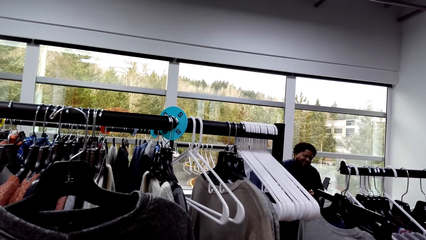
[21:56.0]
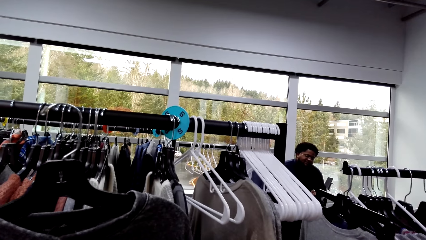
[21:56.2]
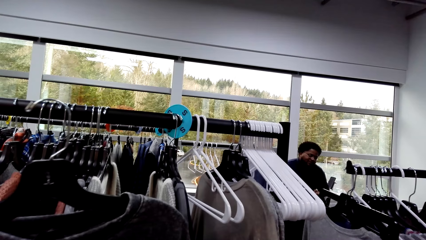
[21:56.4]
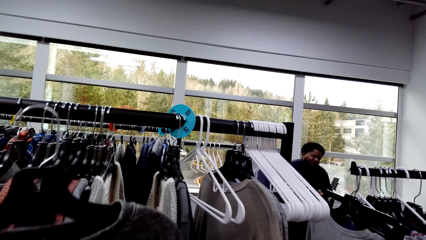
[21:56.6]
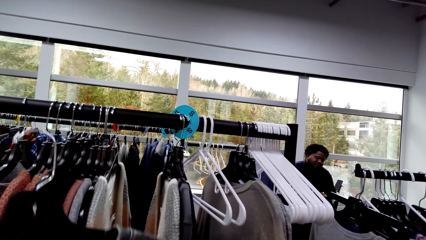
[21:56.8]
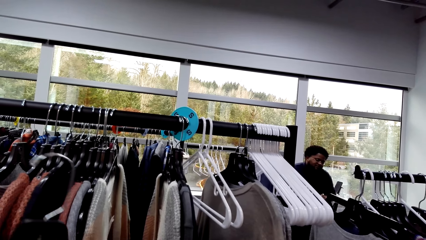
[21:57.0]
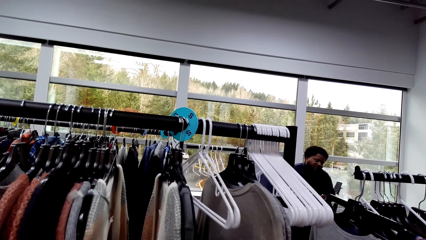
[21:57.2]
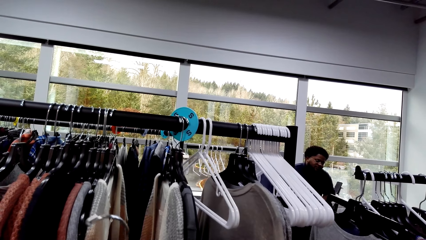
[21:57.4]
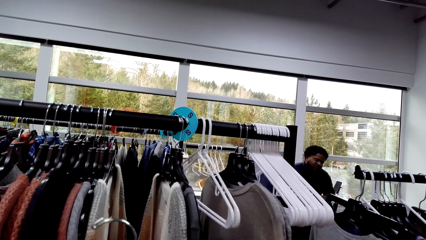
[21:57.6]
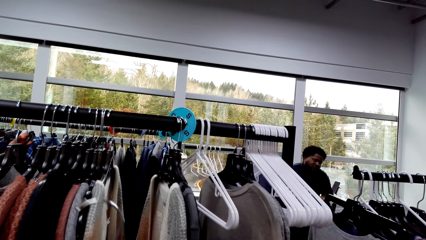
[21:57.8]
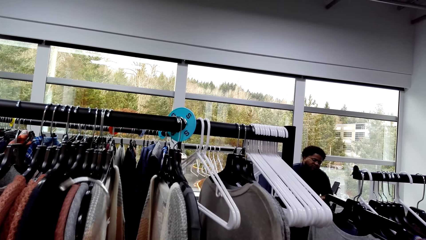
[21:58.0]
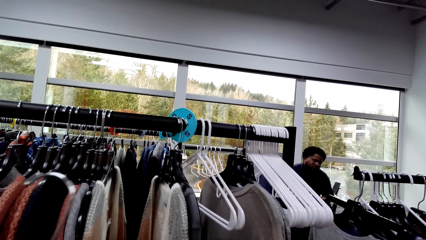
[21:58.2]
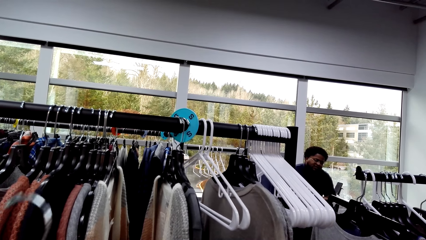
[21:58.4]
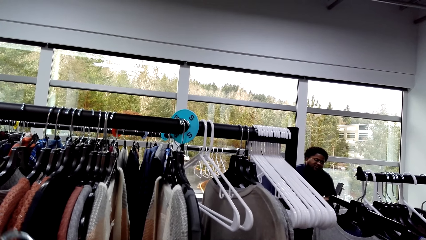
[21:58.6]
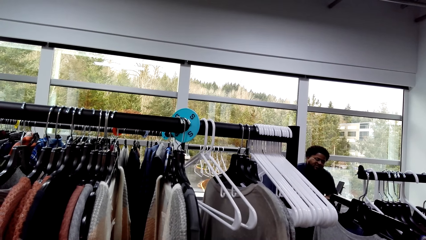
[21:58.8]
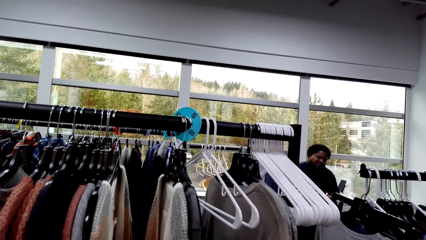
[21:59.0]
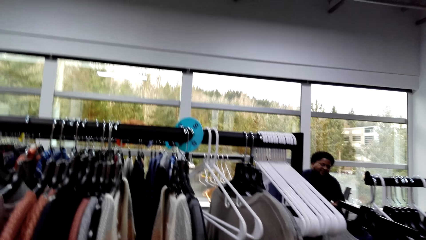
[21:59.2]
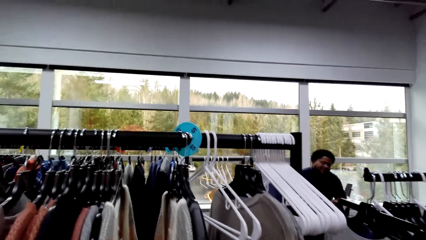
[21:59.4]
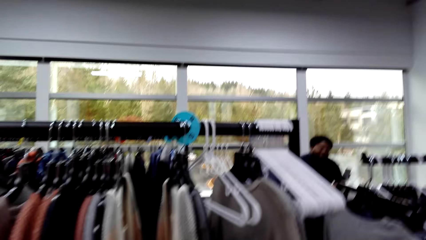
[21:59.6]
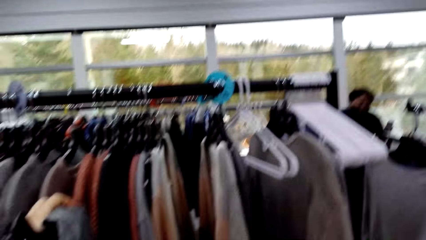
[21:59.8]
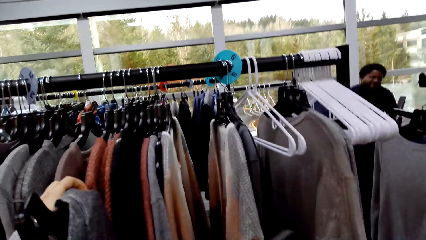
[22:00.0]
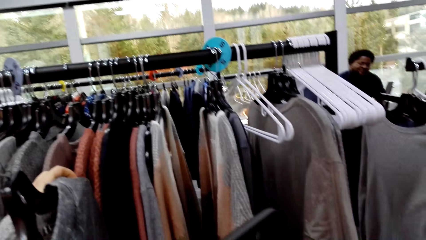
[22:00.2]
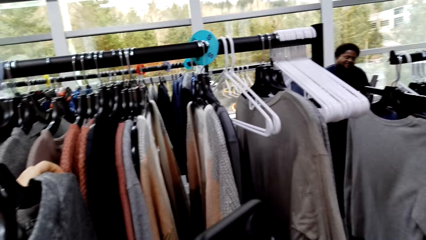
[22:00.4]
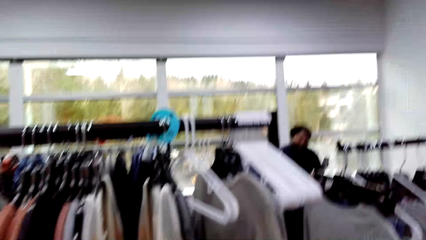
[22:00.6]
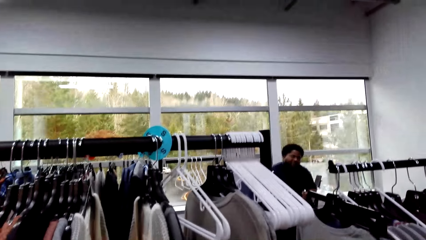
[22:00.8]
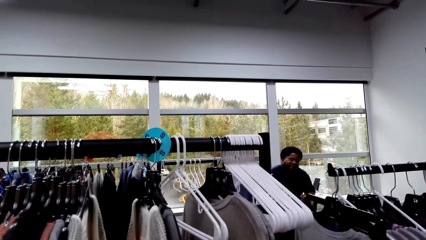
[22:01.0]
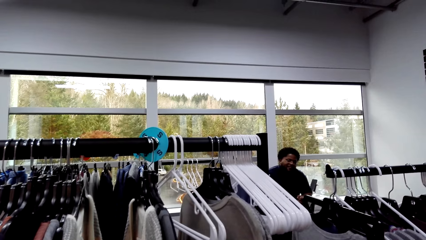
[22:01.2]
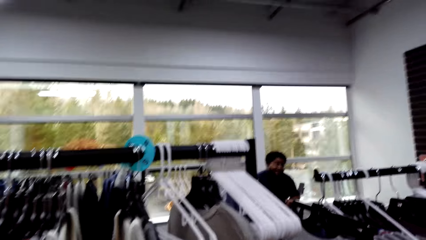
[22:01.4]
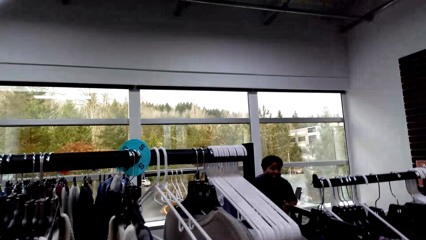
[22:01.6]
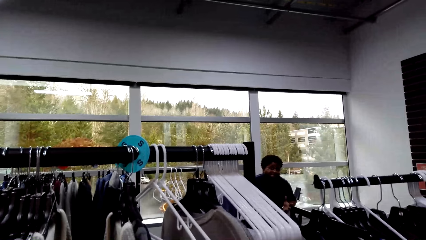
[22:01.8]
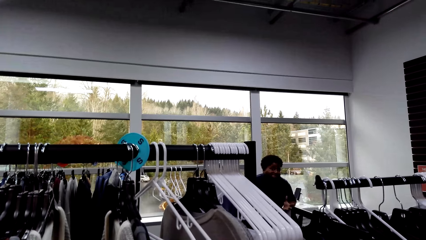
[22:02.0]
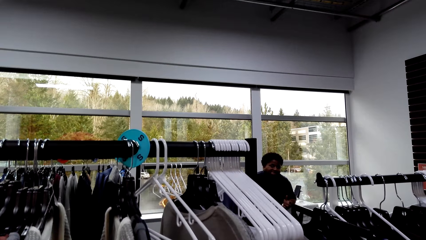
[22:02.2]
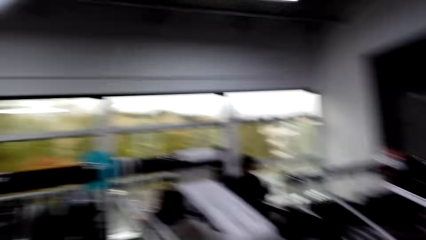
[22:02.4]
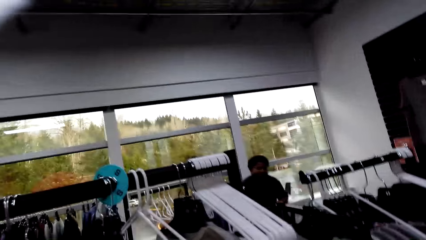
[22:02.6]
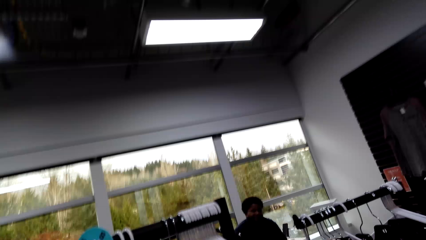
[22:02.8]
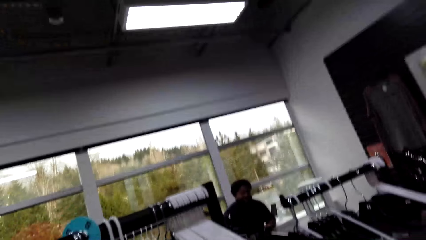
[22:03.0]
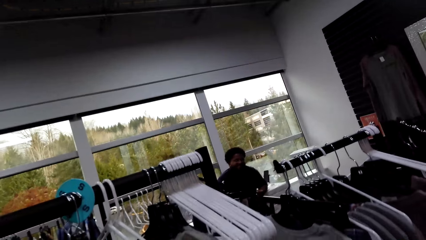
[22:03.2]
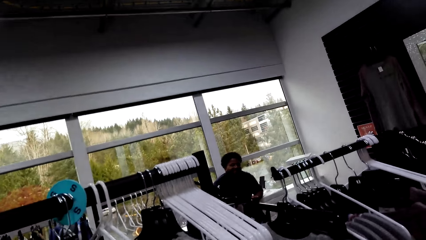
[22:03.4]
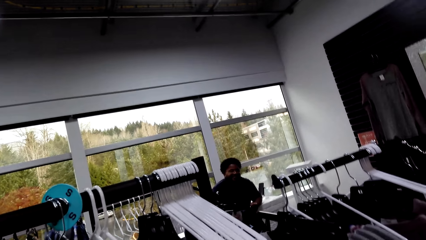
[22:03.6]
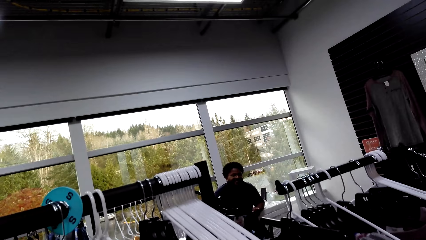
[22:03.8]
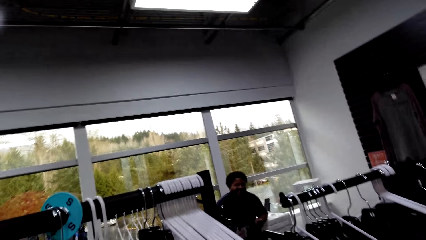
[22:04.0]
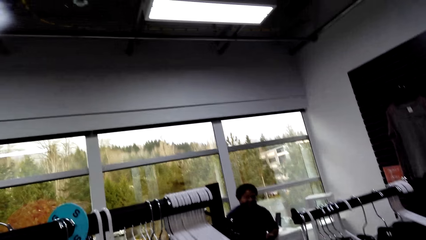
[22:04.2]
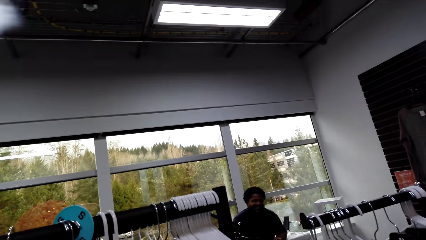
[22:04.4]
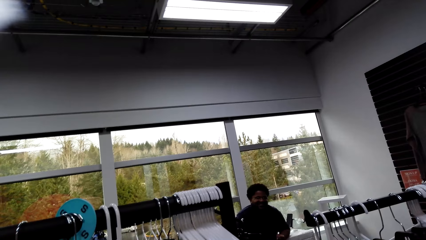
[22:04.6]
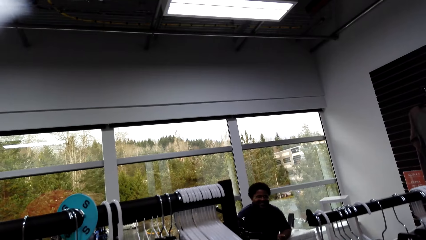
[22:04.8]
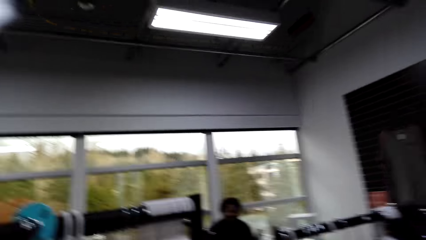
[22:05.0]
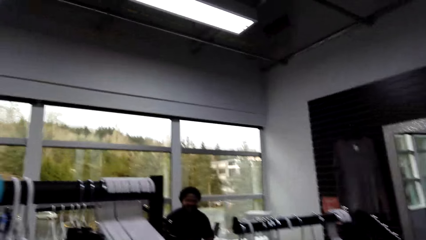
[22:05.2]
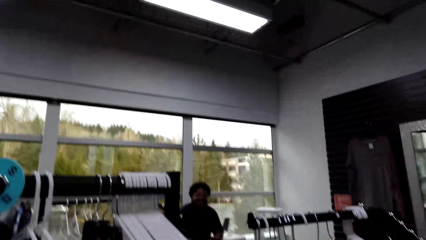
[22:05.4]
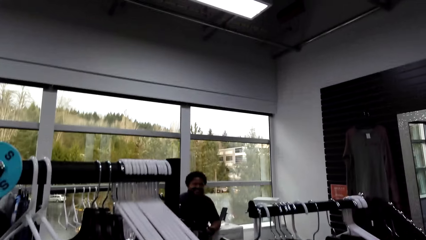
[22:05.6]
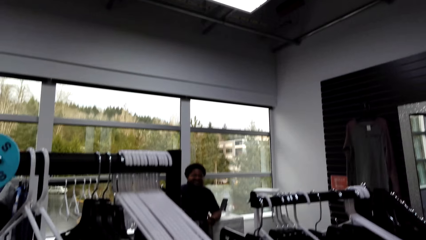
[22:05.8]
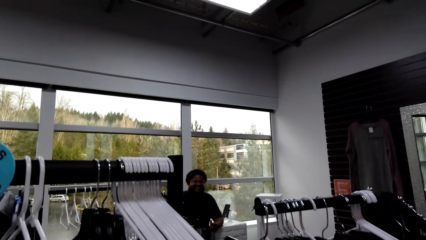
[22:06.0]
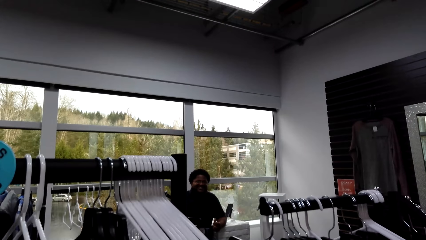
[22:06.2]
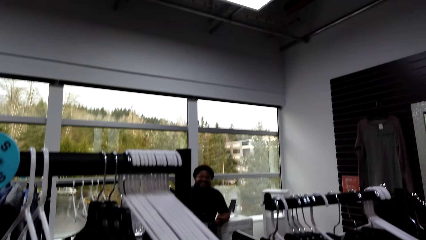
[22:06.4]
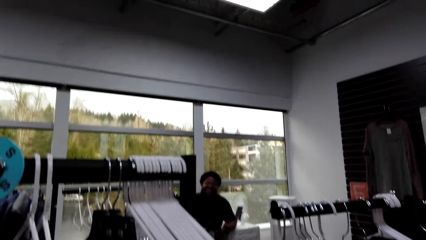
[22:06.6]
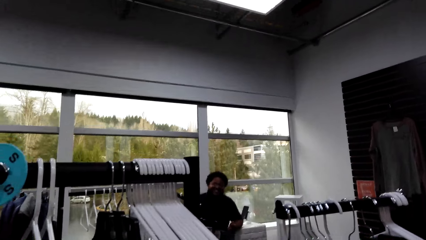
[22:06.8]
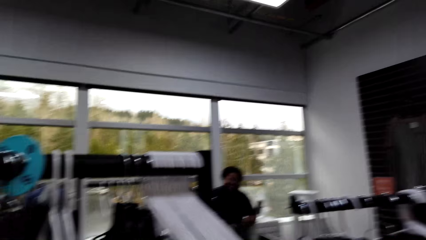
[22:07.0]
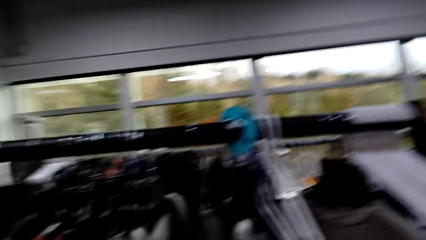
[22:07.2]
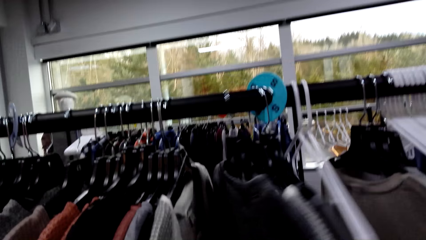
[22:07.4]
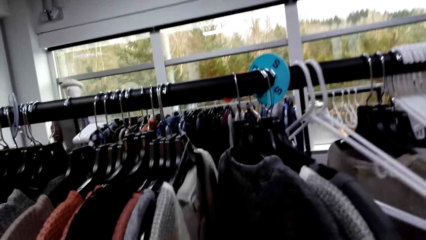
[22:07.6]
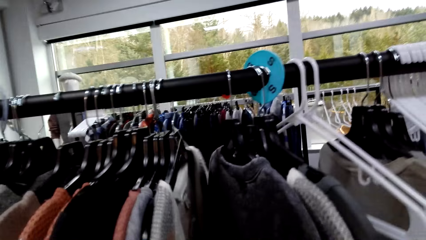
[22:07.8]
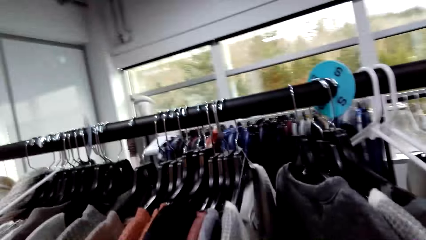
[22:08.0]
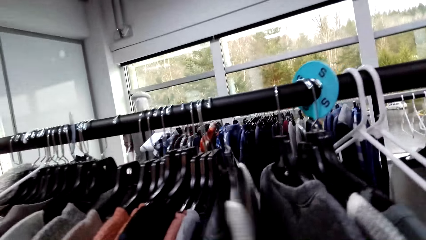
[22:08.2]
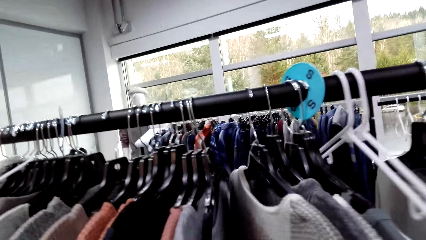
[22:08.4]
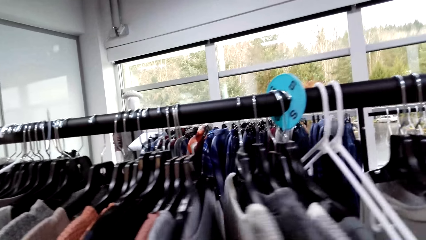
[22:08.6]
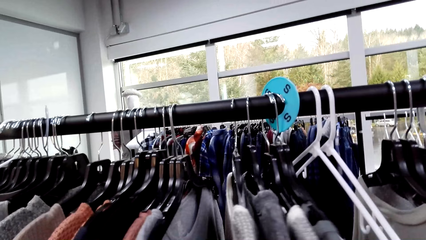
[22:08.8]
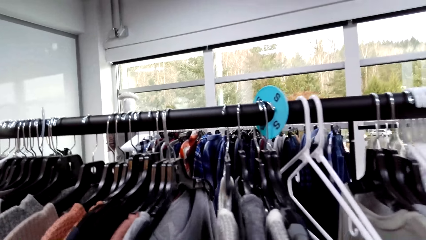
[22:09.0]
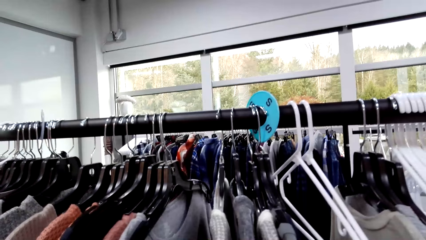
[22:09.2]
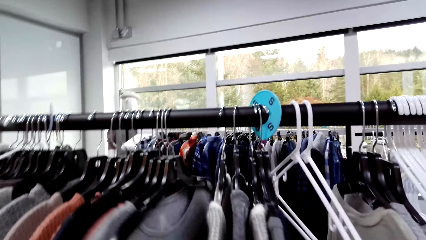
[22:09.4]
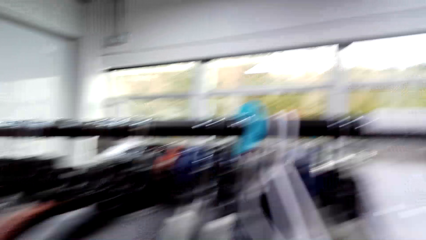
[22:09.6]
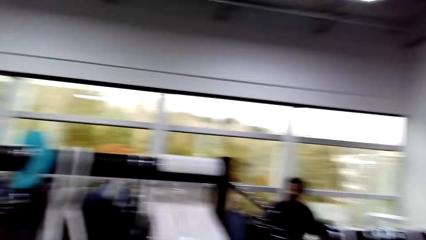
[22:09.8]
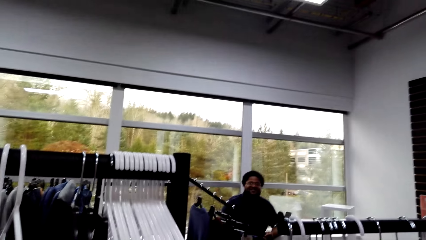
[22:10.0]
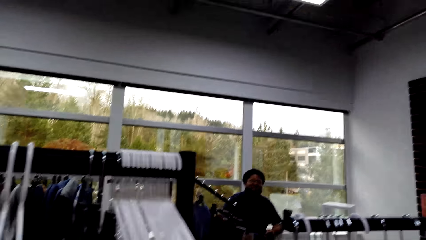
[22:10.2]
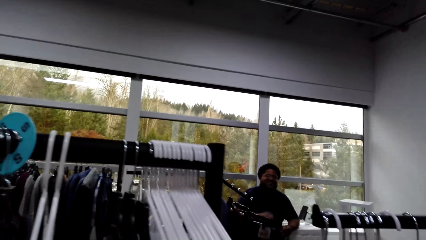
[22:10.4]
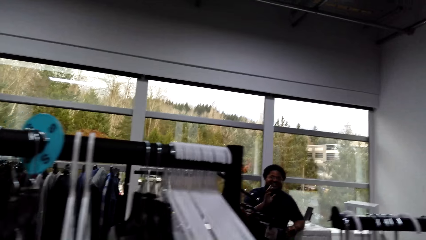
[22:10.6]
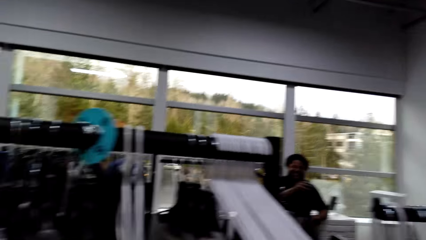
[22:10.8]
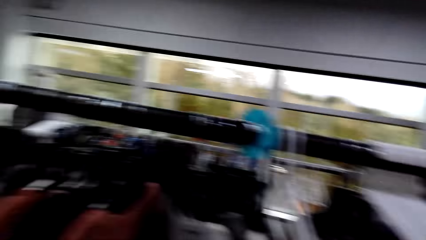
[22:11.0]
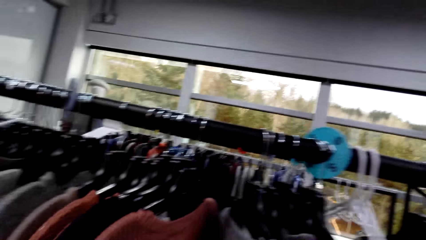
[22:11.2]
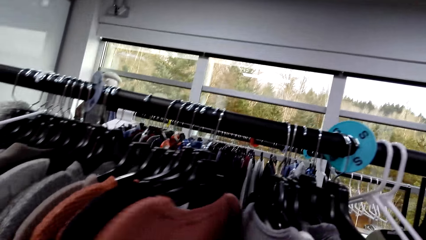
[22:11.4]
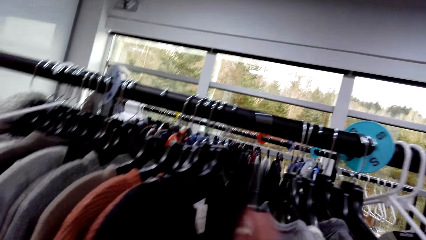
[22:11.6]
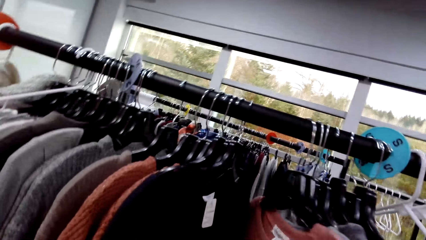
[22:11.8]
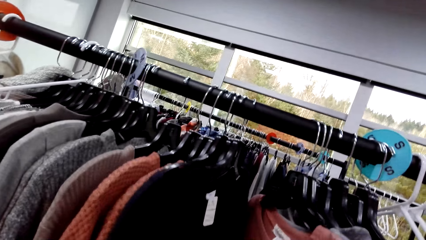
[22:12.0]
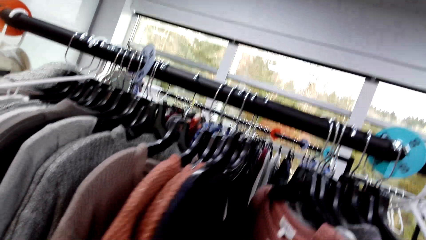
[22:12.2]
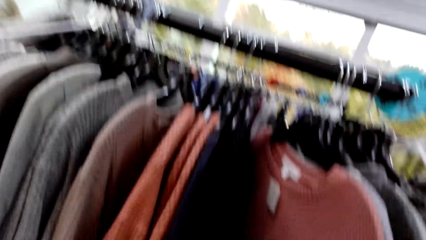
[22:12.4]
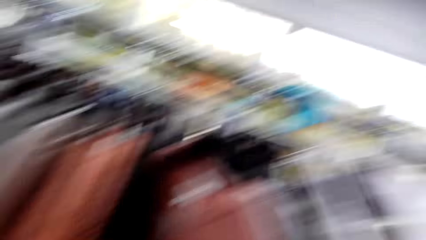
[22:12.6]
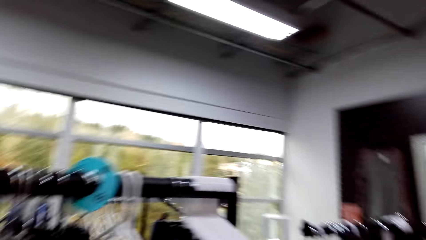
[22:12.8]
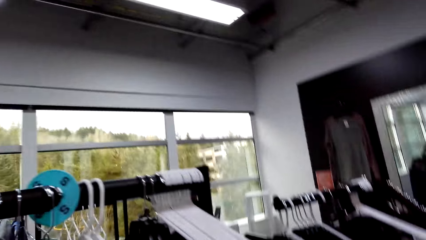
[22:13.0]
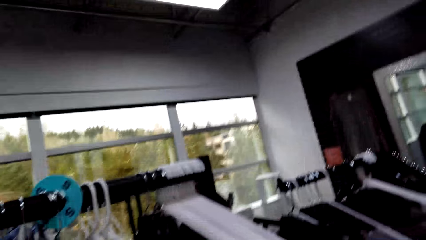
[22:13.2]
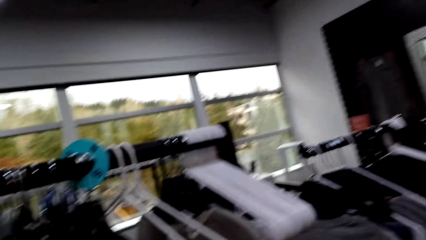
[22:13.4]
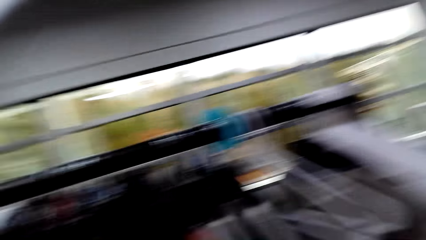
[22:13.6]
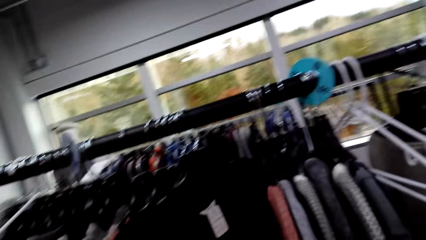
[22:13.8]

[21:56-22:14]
The camera wearer looks around. They talk to the man. They look at the clothes. They move the clothes. They look on the other side. They look around. They move the clothes.
